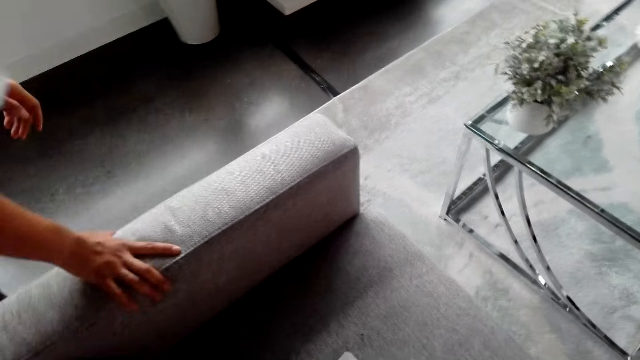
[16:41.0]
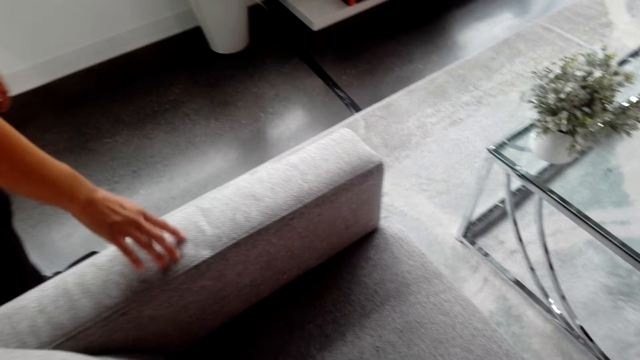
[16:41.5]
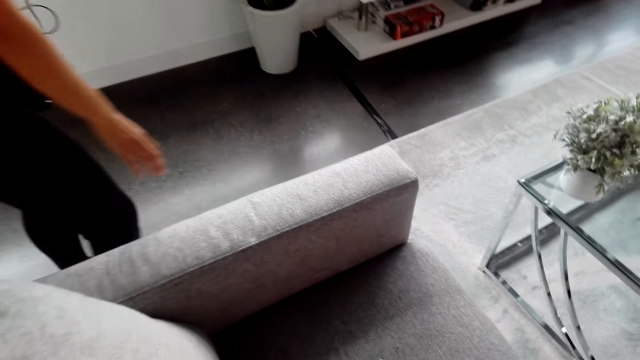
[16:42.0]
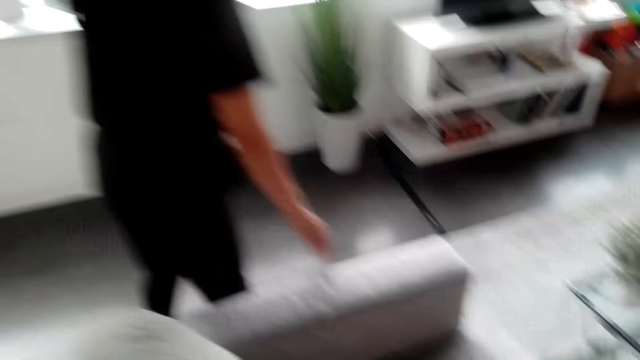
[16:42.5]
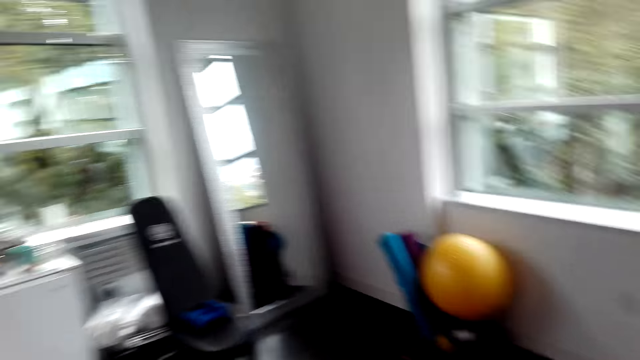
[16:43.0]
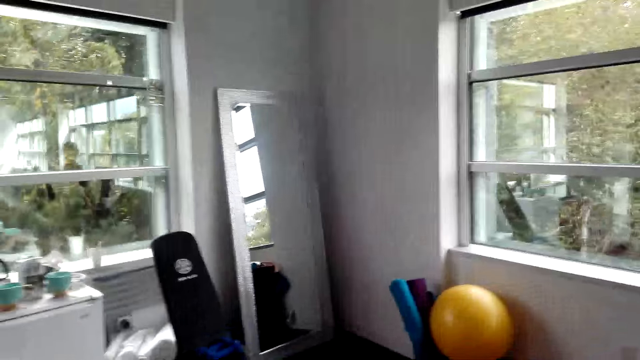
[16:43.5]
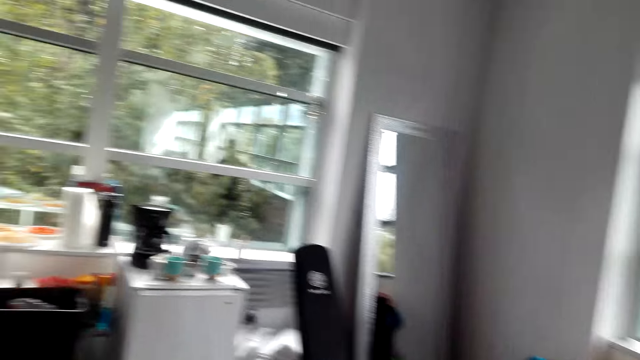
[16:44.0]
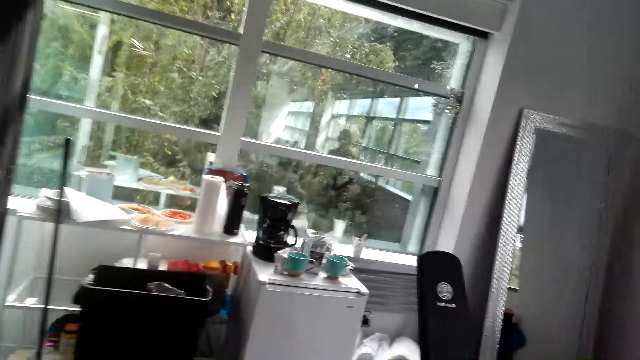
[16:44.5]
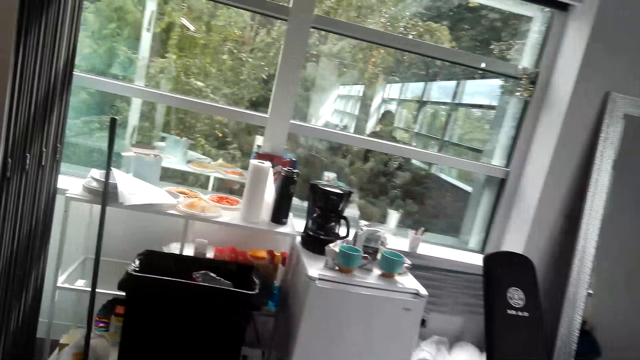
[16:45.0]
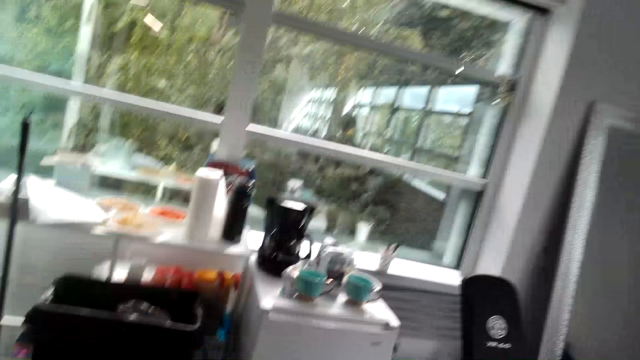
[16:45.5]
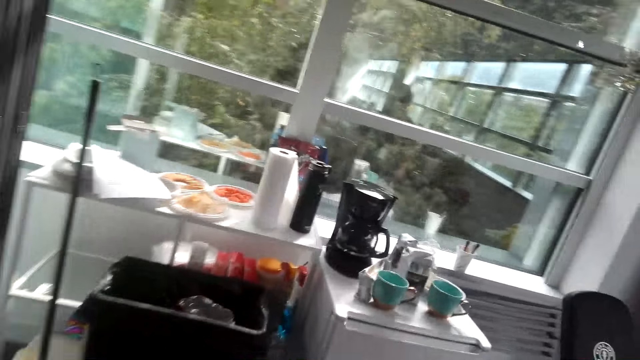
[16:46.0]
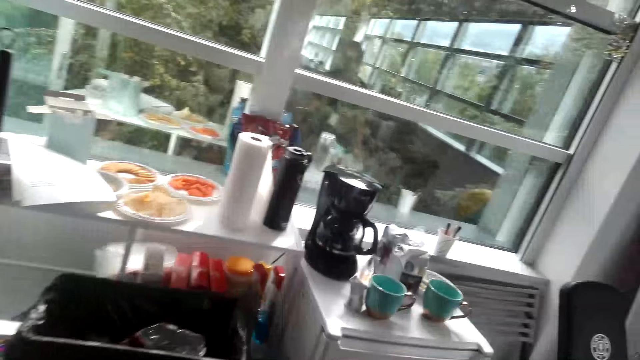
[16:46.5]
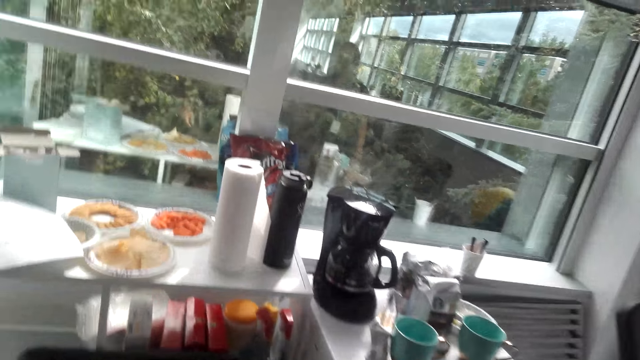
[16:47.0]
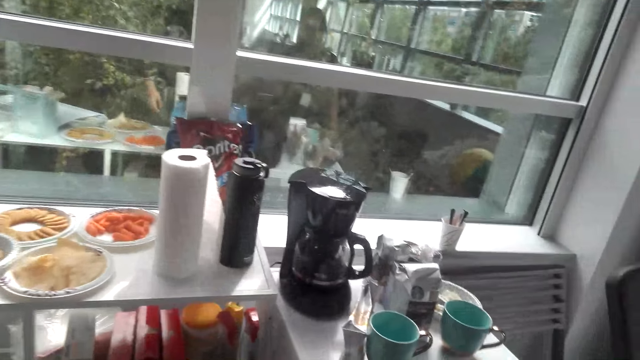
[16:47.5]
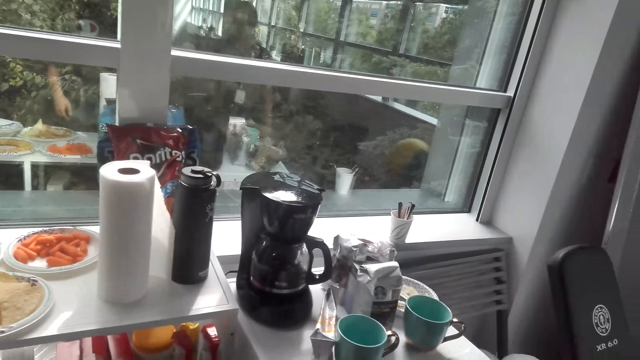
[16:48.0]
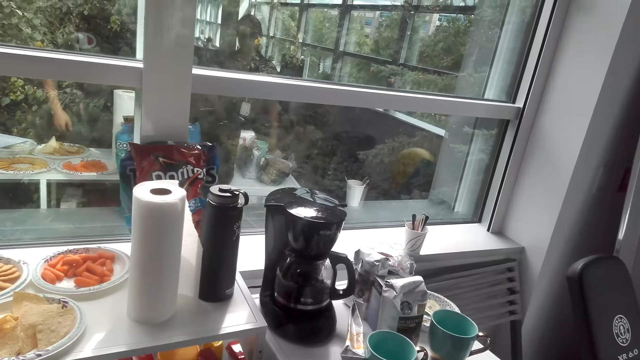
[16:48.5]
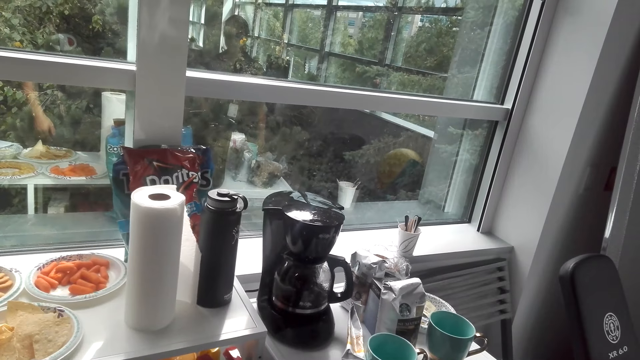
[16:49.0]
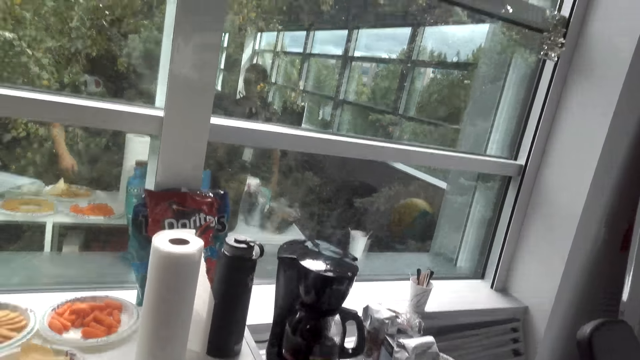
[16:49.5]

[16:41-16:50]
The camera wearer looks at the couch. They look around the house. They do something. They move around the house.

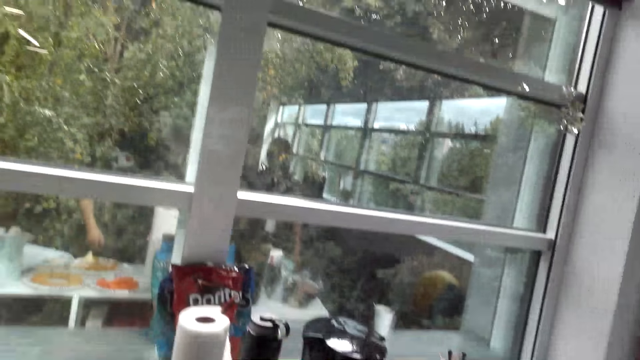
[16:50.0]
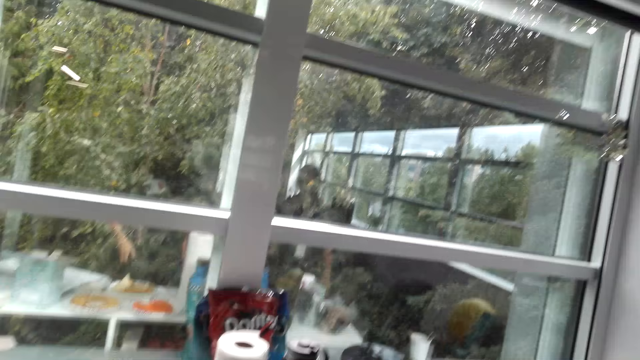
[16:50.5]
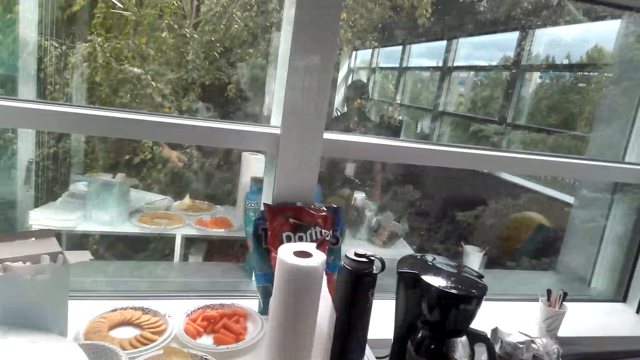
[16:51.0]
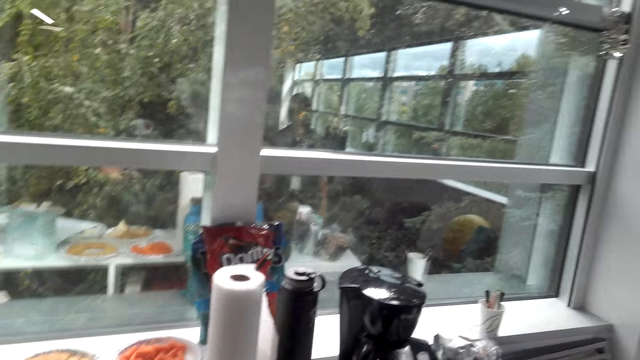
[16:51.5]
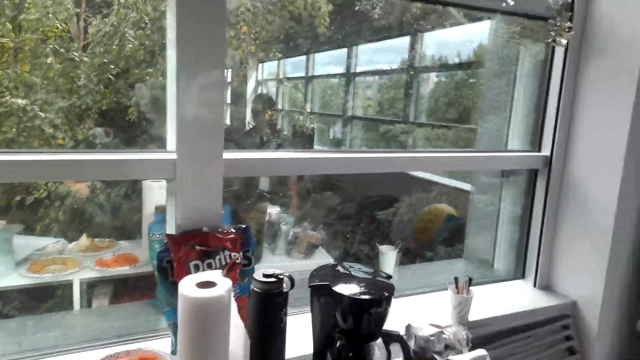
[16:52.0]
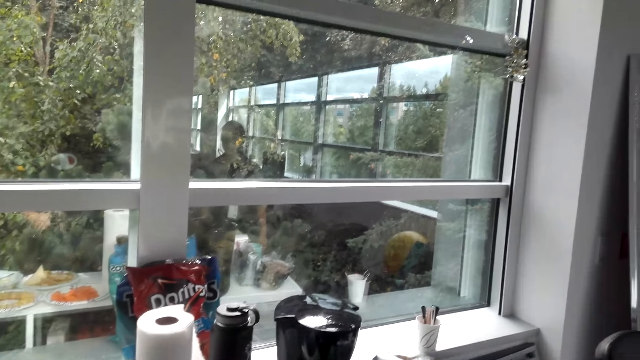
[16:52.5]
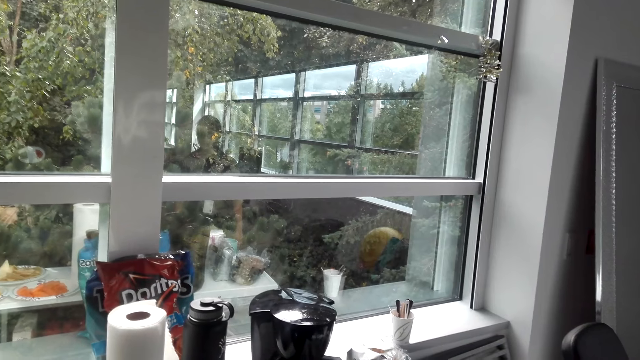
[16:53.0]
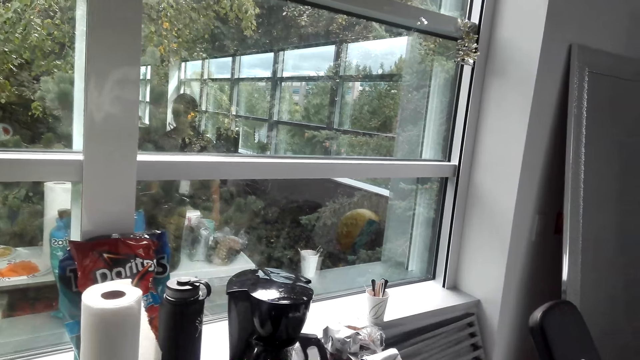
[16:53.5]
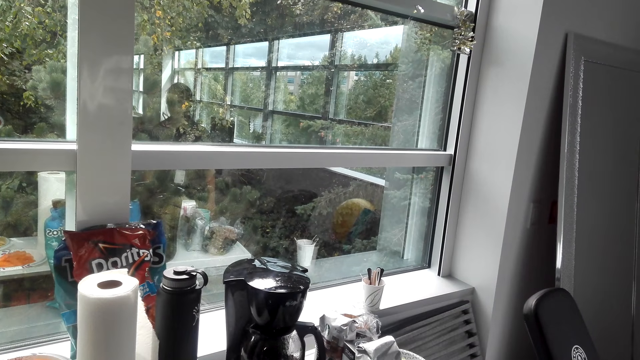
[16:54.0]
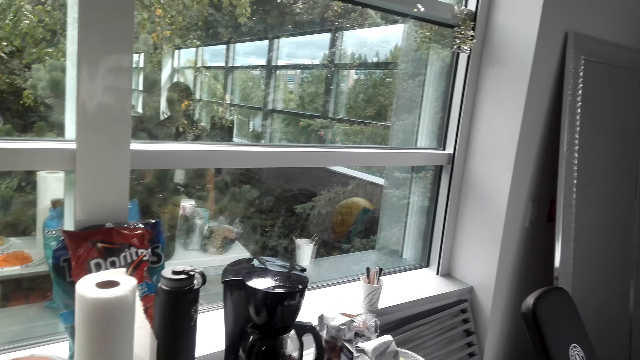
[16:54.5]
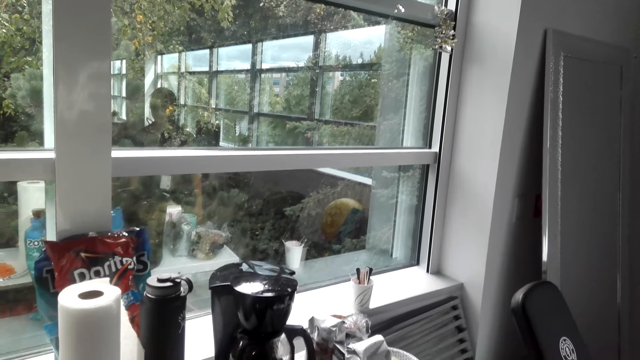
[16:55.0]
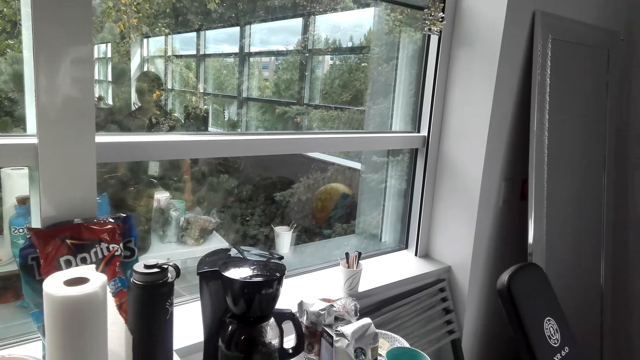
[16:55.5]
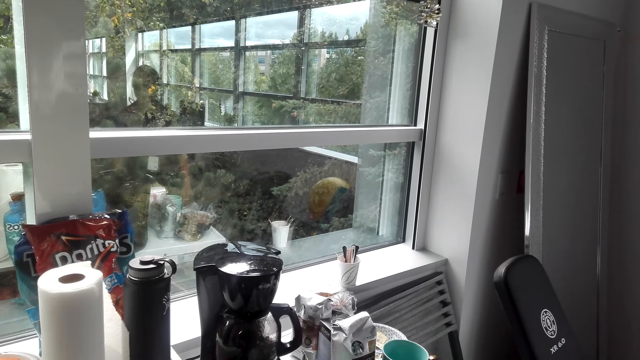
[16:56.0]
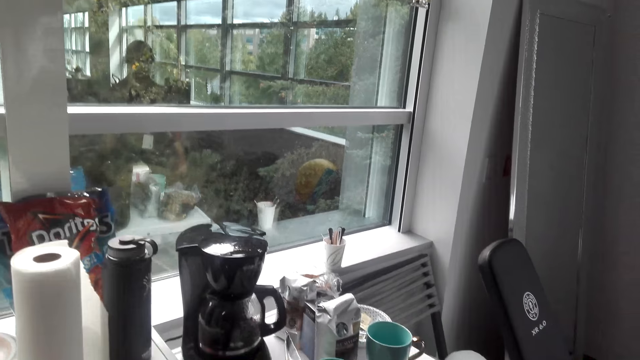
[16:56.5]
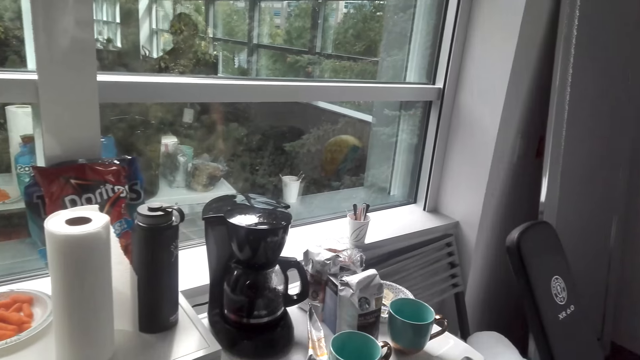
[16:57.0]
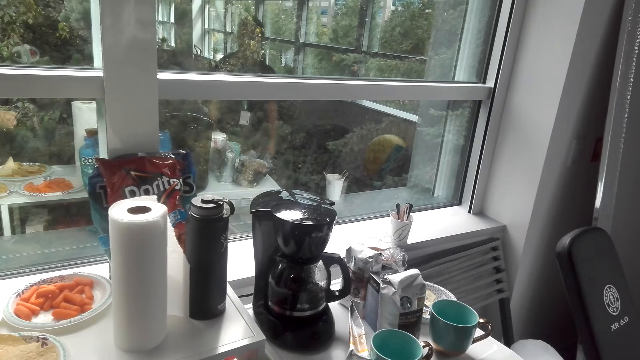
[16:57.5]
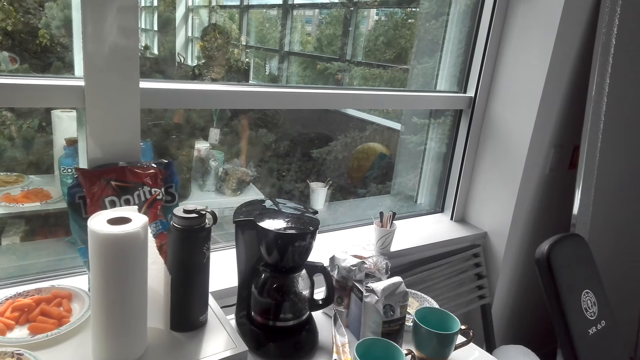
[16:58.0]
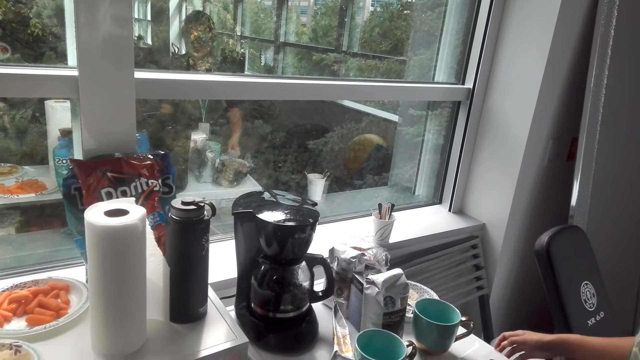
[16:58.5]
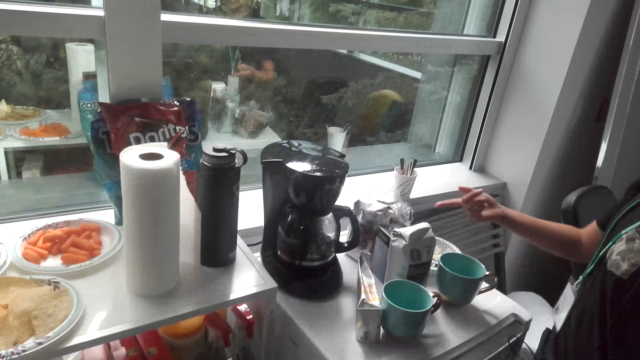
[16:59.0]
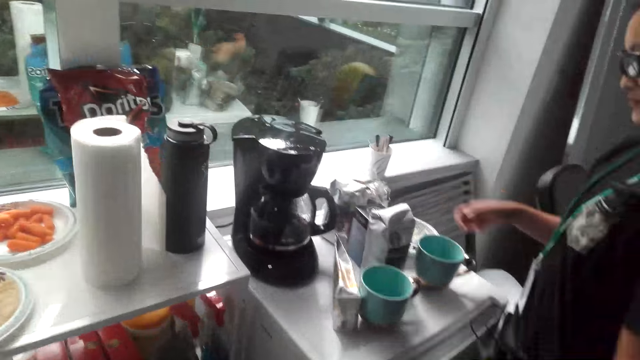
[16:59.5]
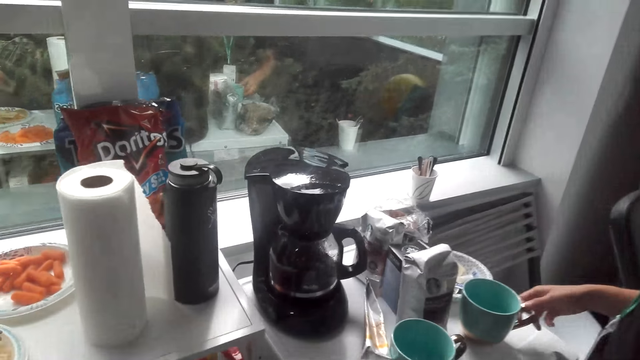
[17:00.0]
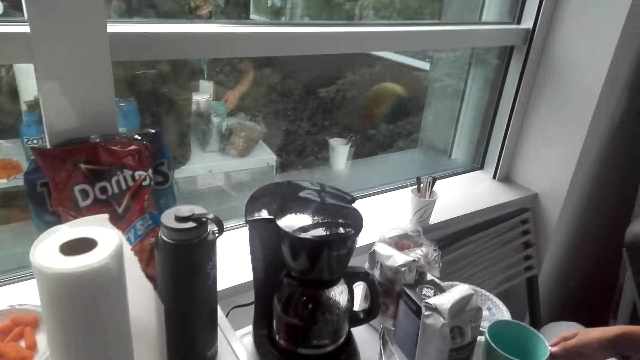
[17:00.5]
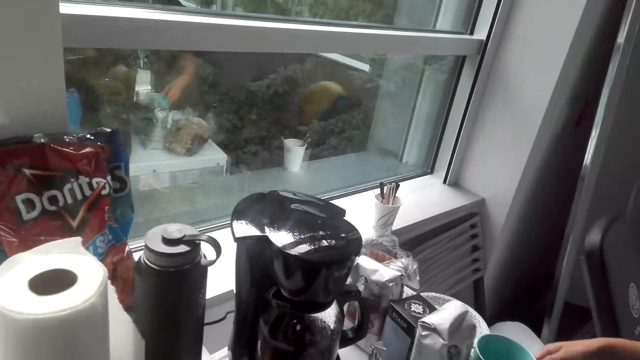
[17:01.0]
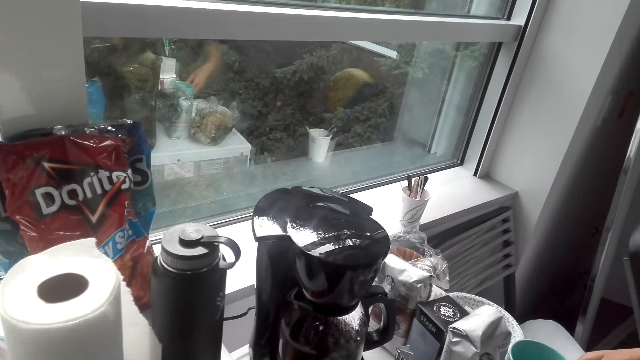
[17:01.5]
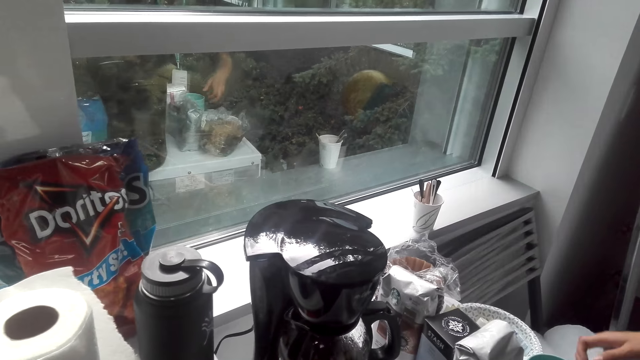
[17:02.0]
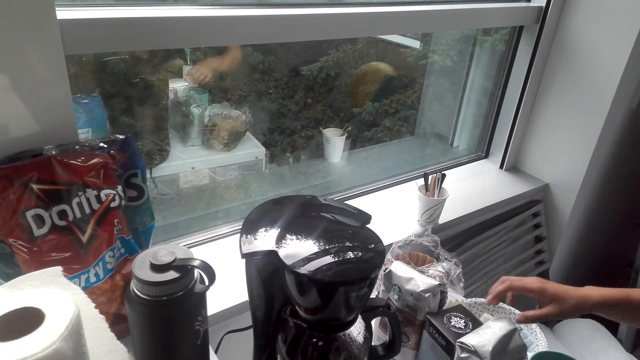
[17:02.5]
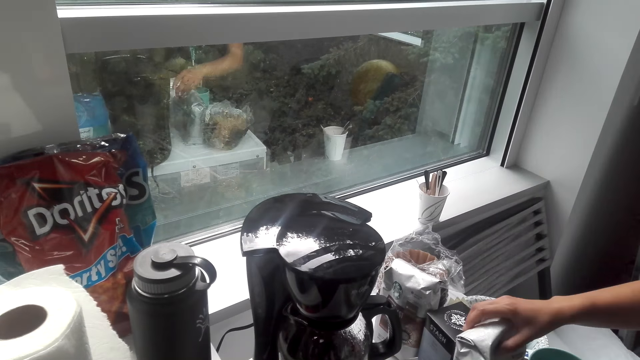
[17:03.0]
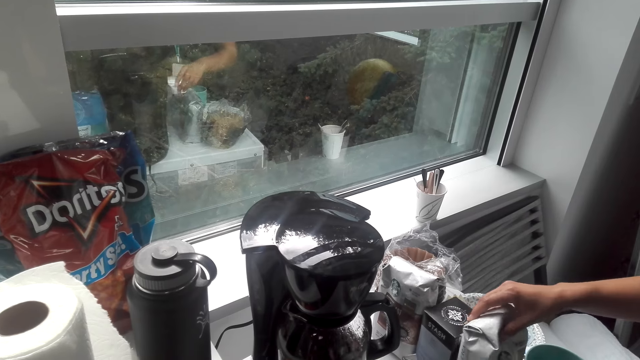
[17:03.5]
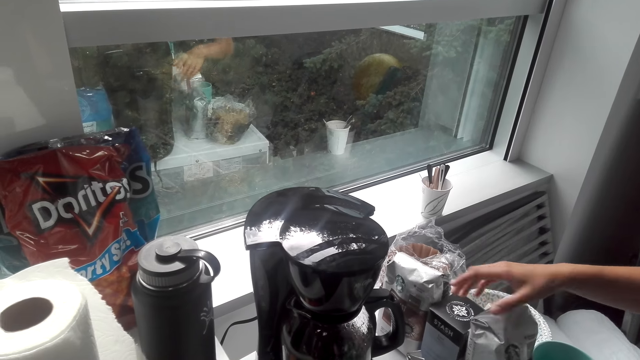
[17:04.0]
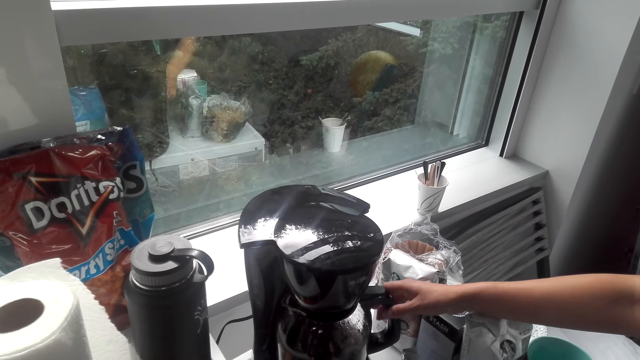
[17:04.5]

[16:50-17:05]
A lady does something. The camera wearer looks around the house. The lady moves towards the kitchen. She points at something, holds the cup. The camera wearer looks around the kitchen. The lady holds the packet of coffee.
